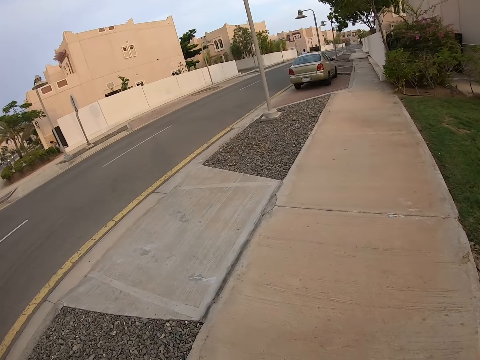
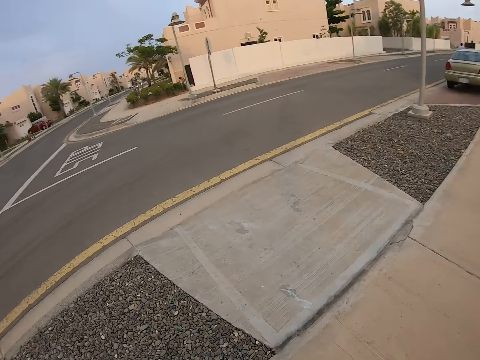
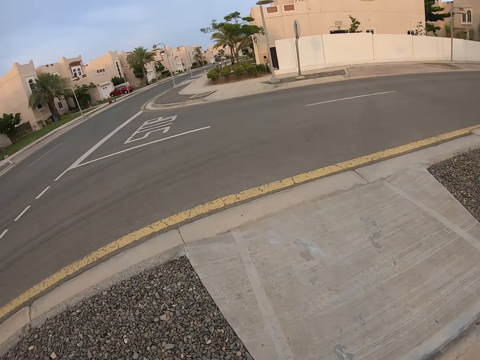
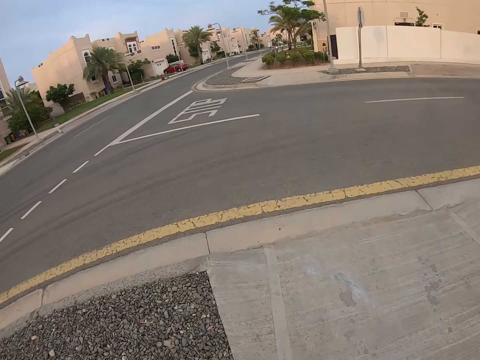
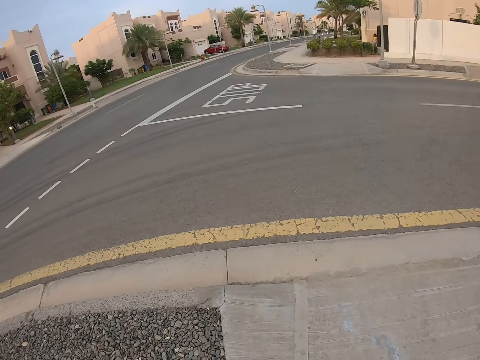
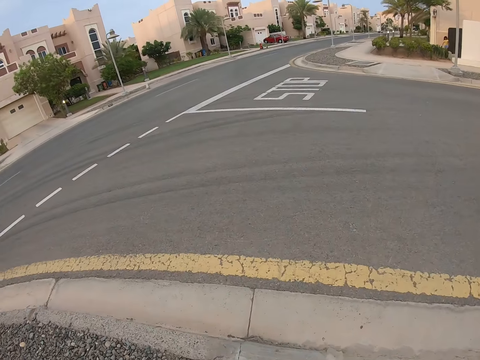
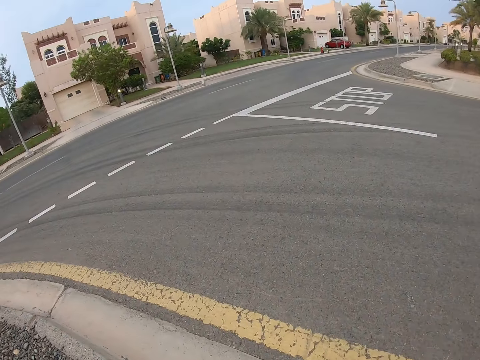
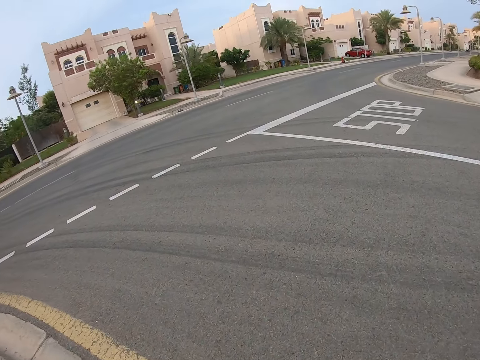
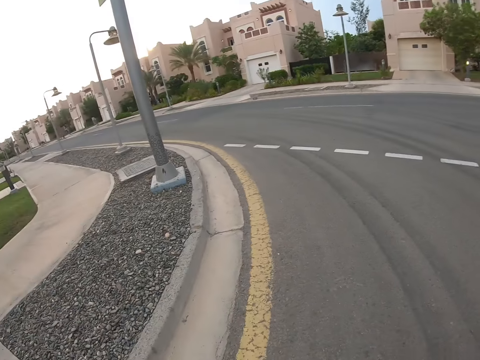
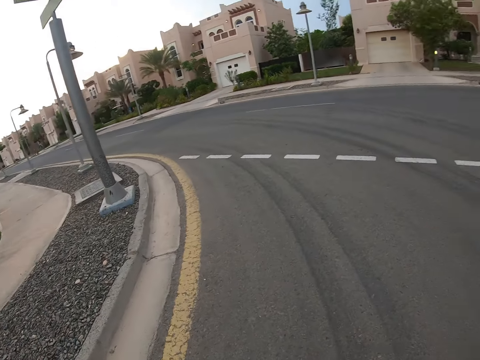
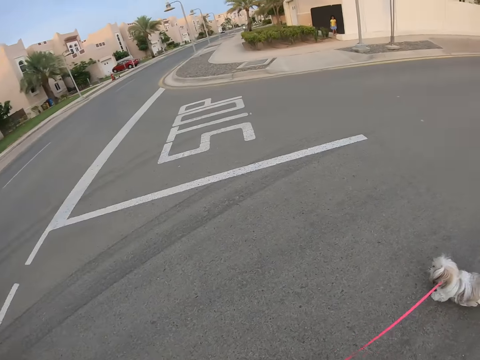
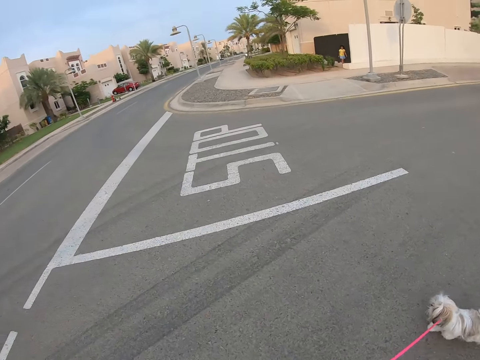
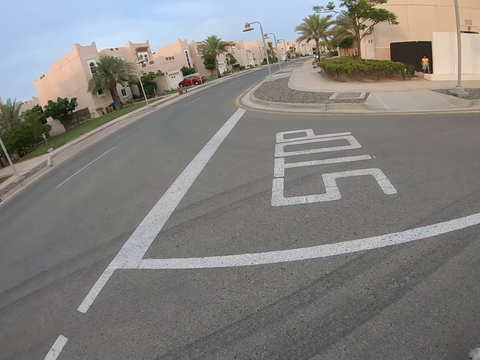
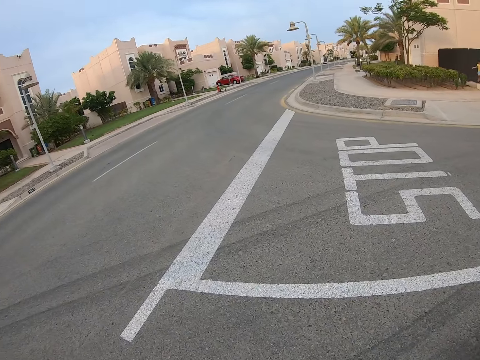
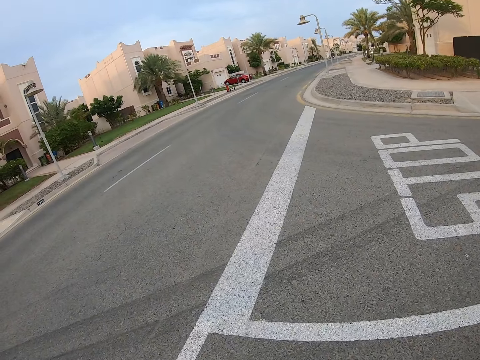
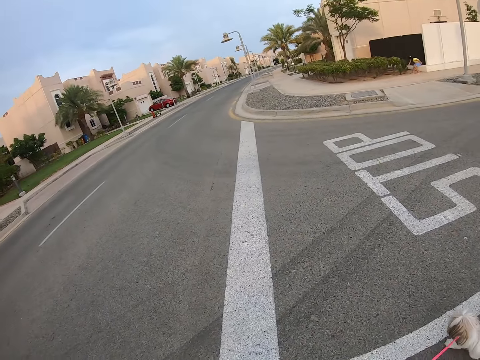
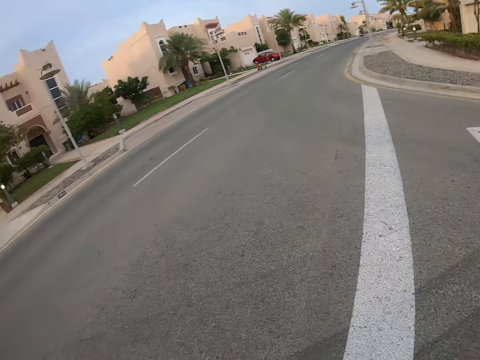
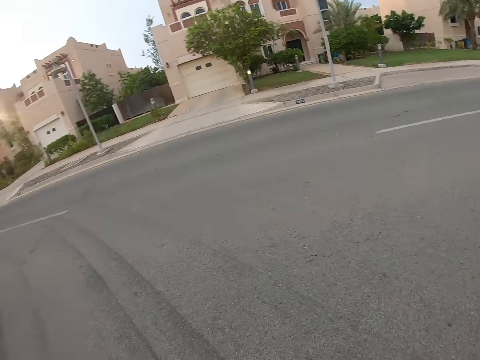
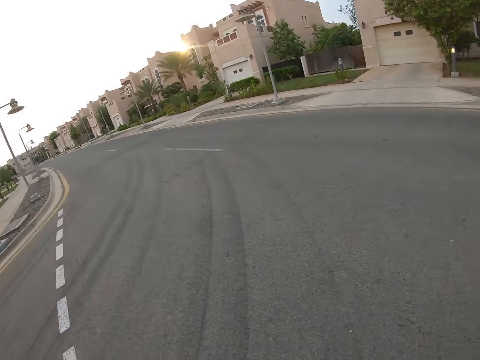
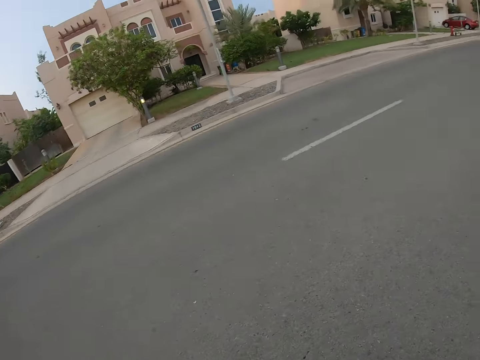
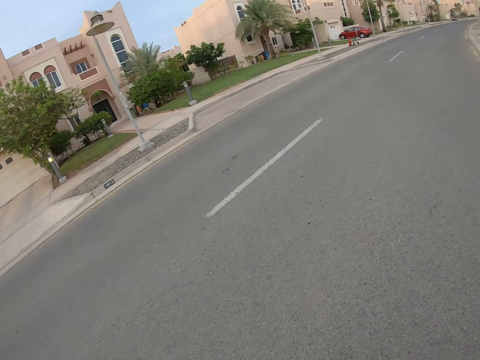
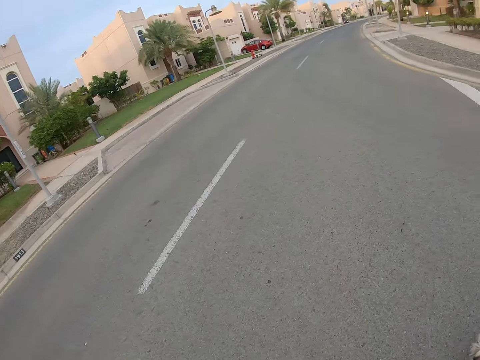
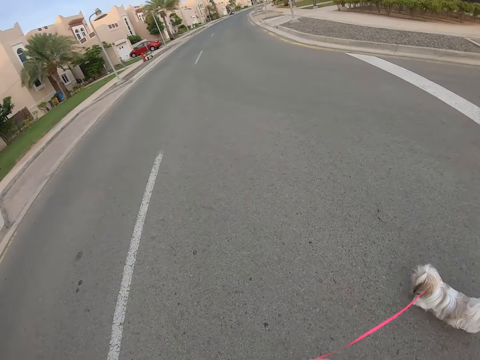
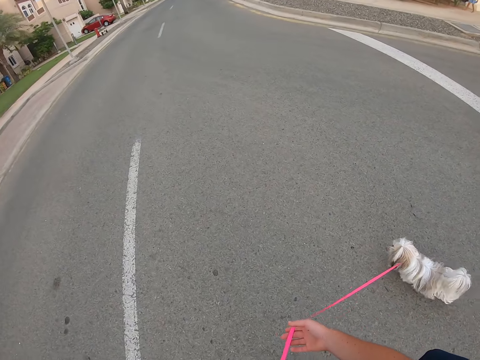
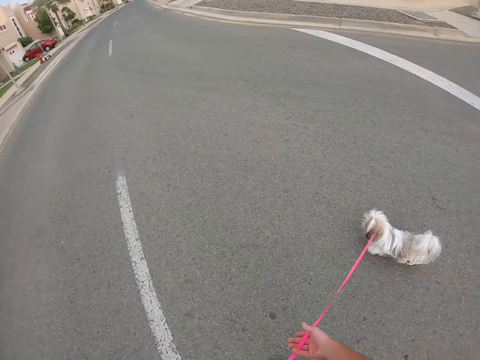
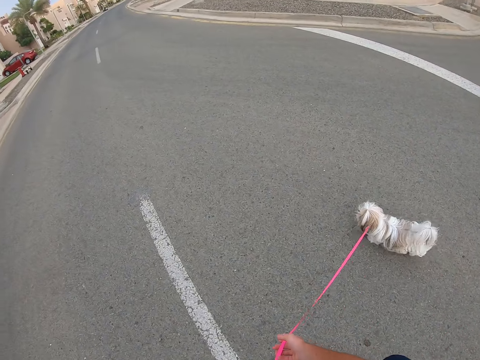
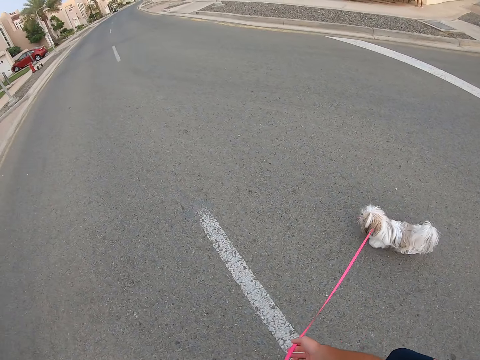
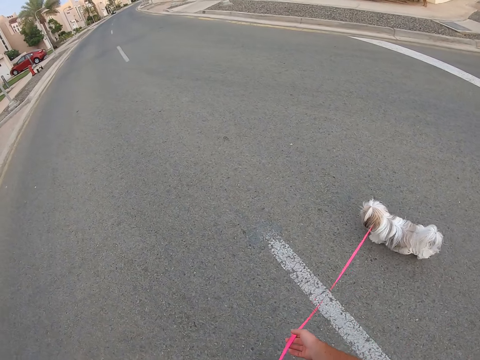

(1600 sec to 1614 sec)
The camera wearer looks around. They walk around with a pet dog. They cross the roads.

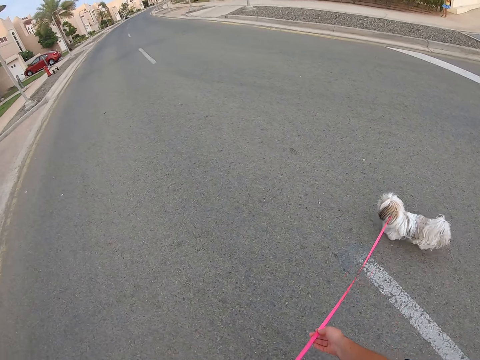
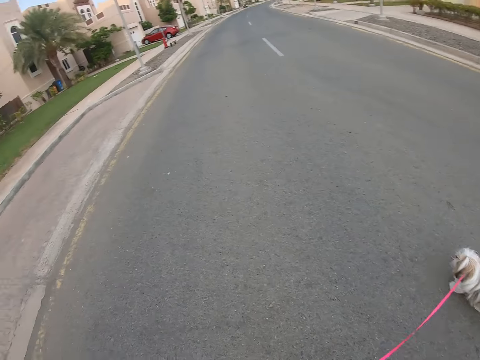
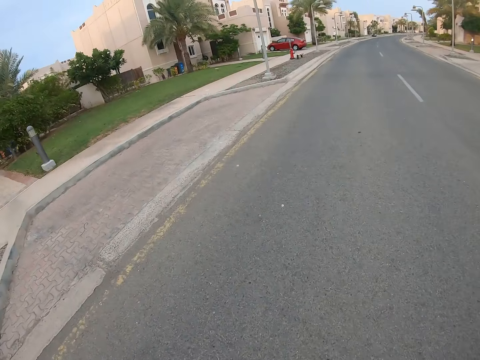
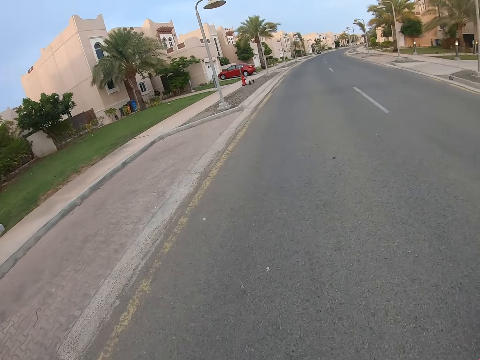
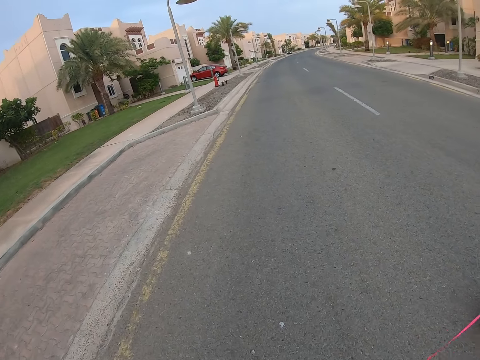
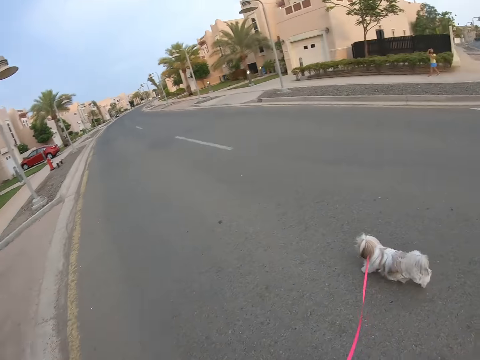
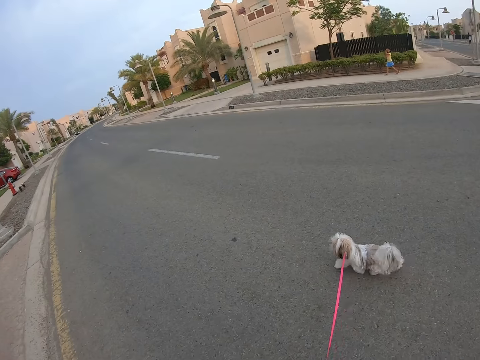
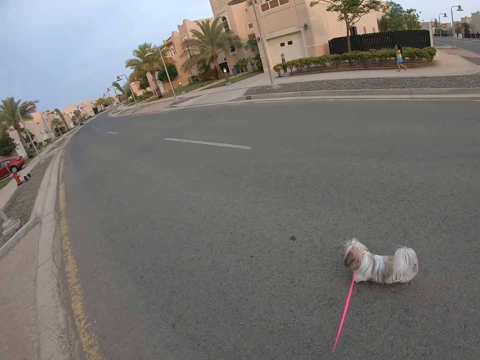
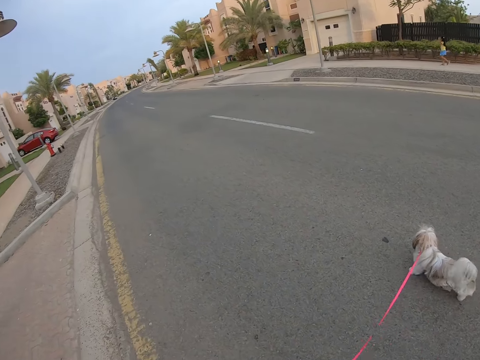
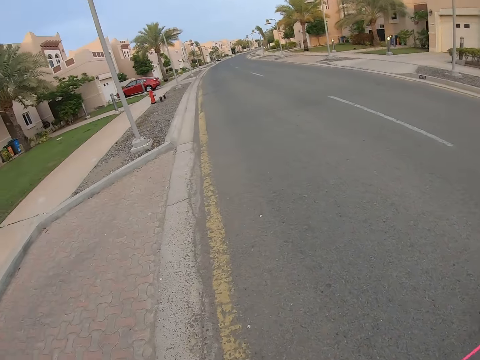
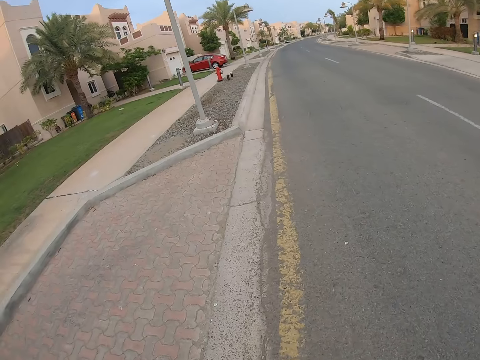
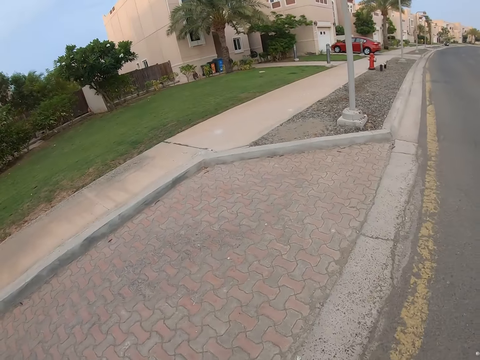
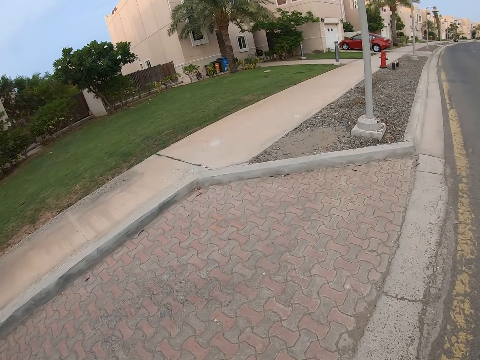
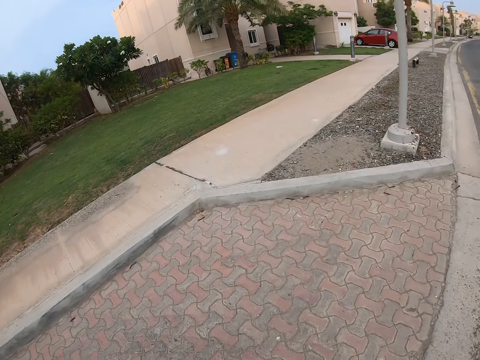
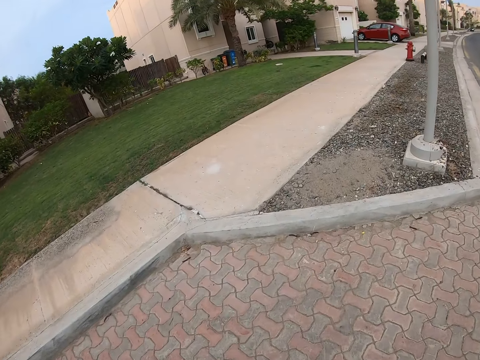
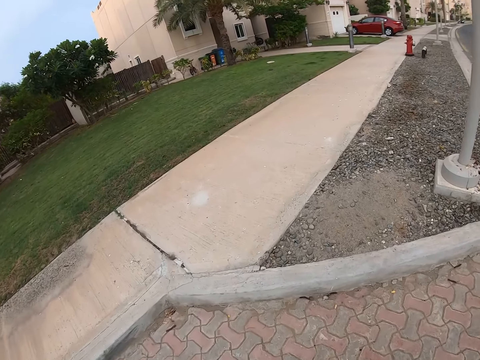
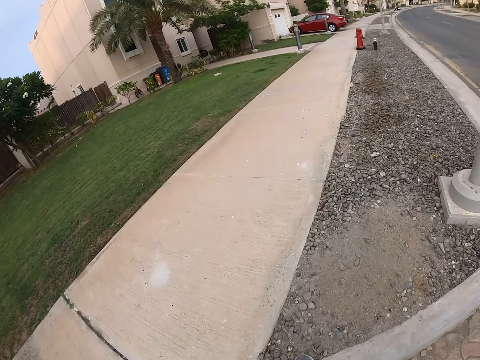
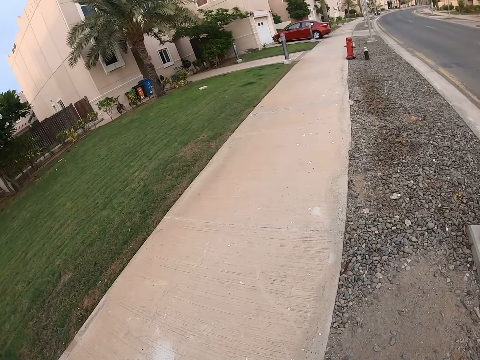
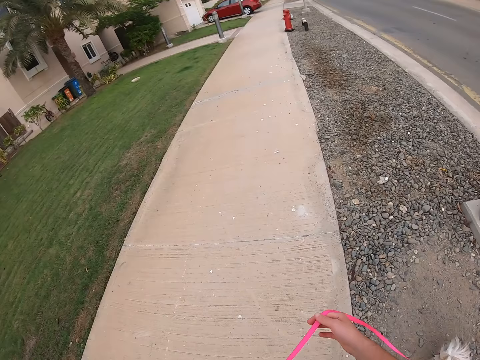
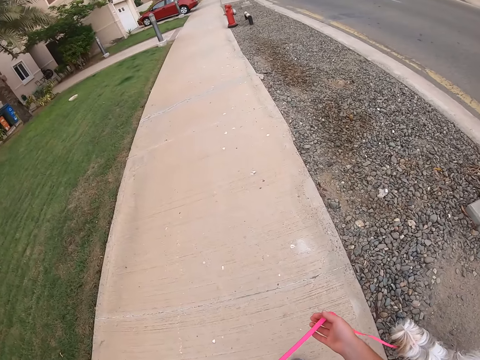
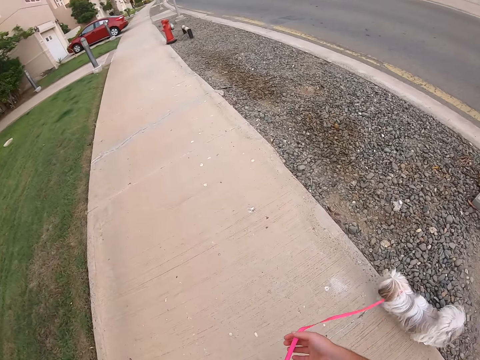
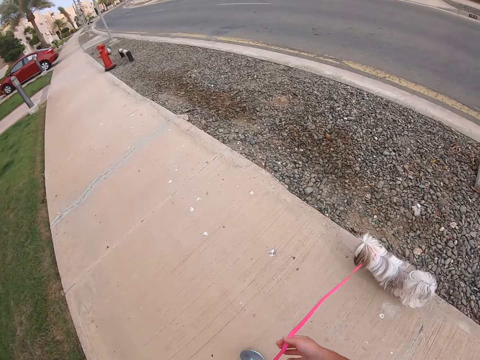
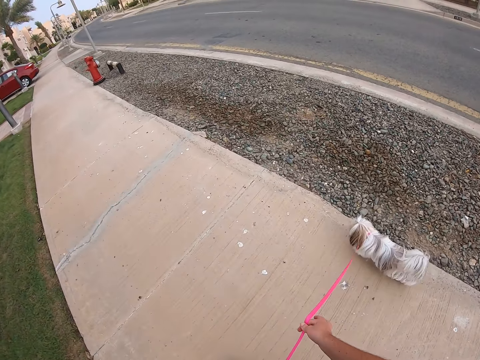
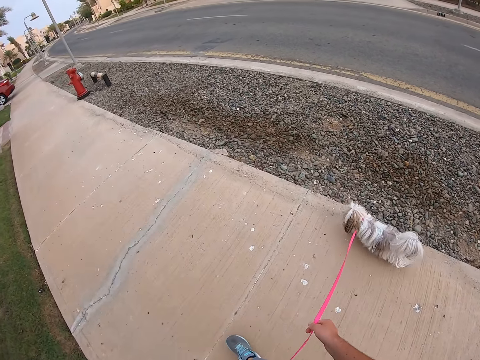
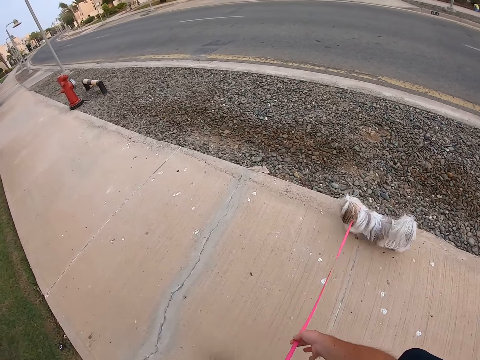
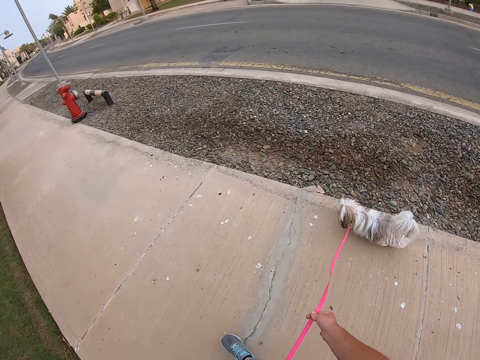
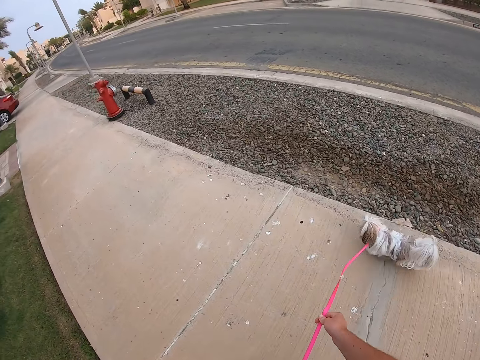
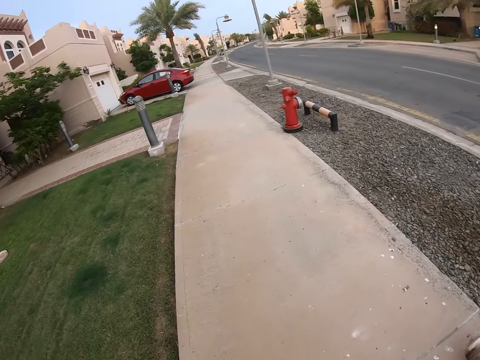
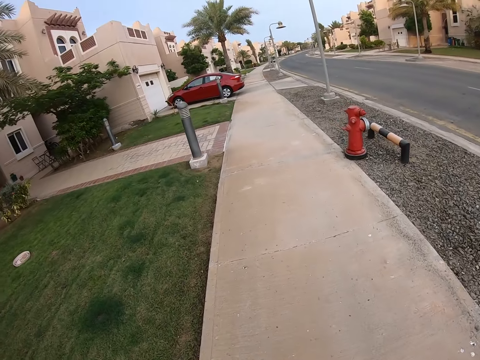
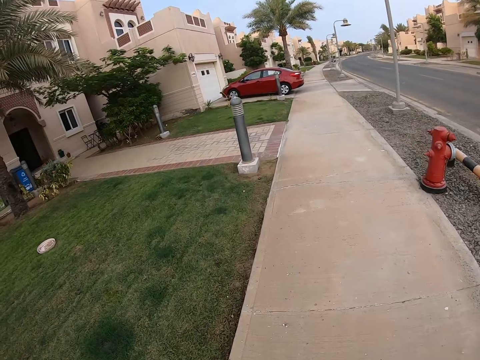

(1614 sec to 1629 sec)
The camera wearer walks the dog.
